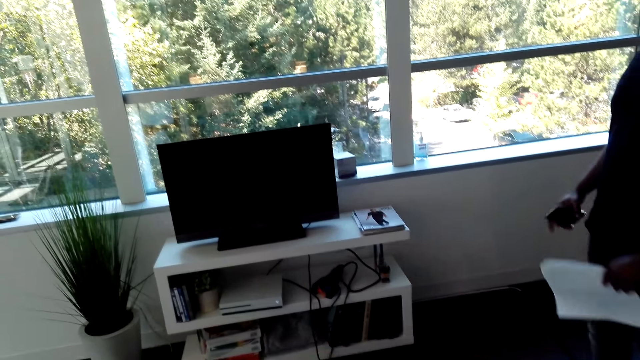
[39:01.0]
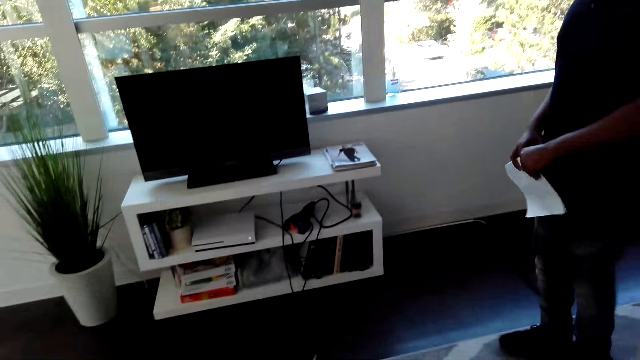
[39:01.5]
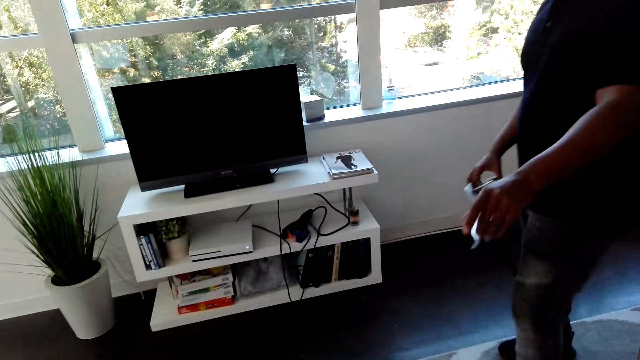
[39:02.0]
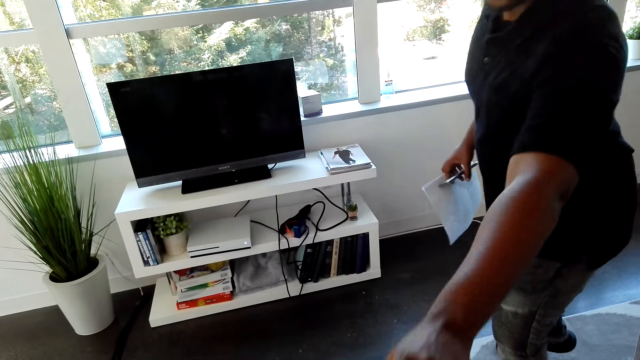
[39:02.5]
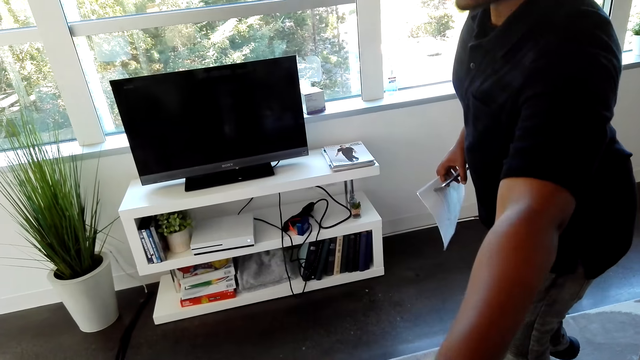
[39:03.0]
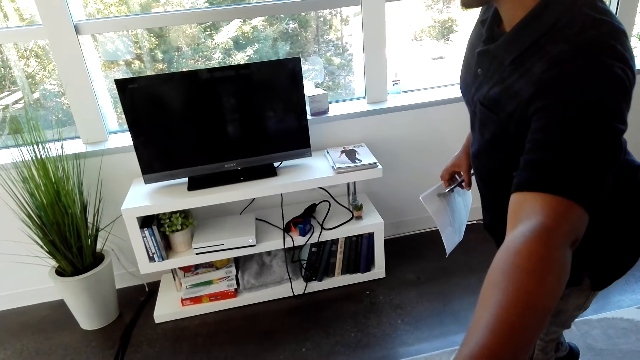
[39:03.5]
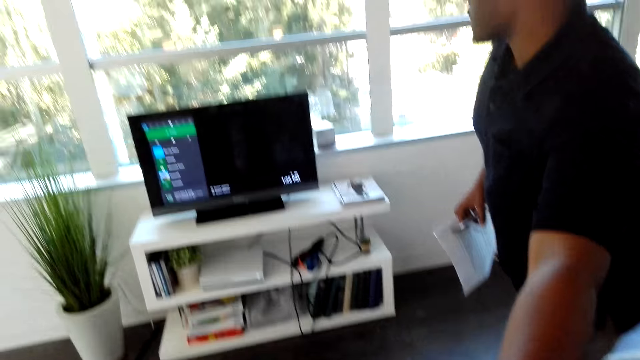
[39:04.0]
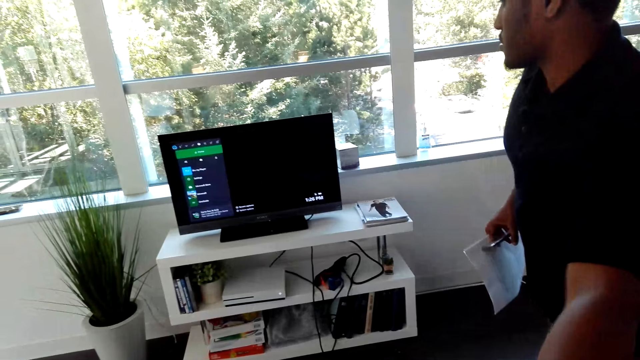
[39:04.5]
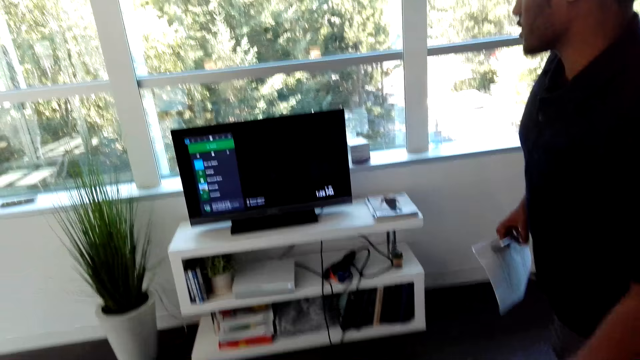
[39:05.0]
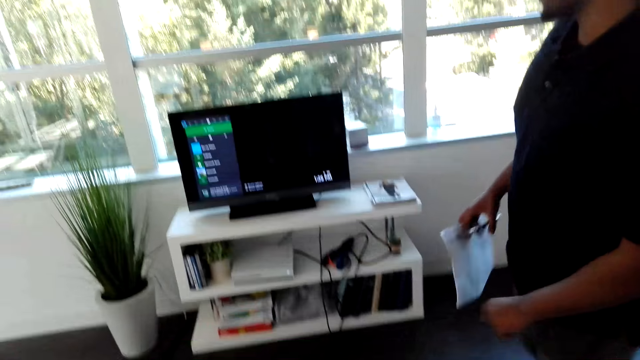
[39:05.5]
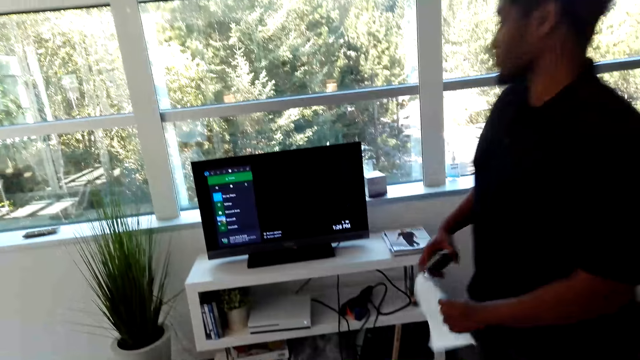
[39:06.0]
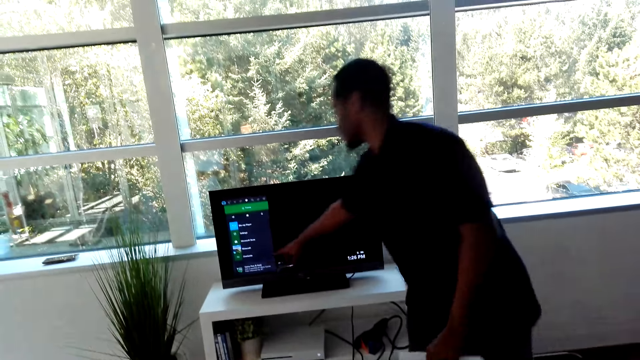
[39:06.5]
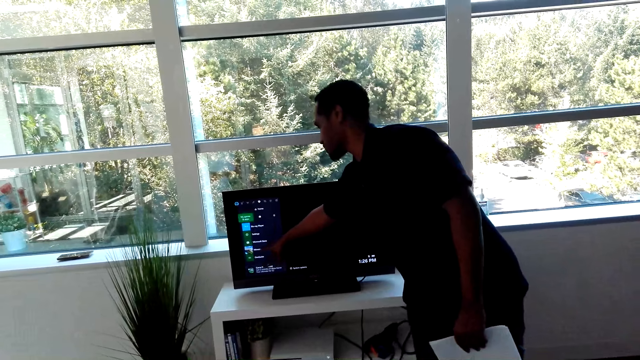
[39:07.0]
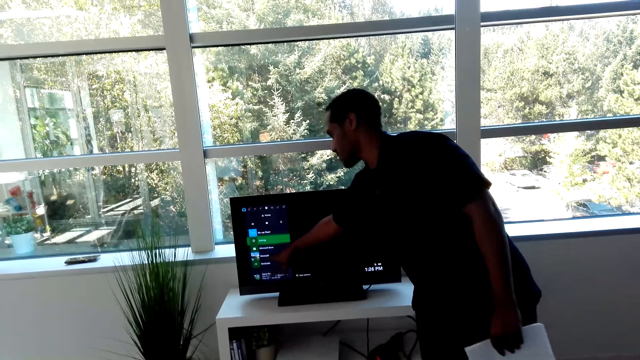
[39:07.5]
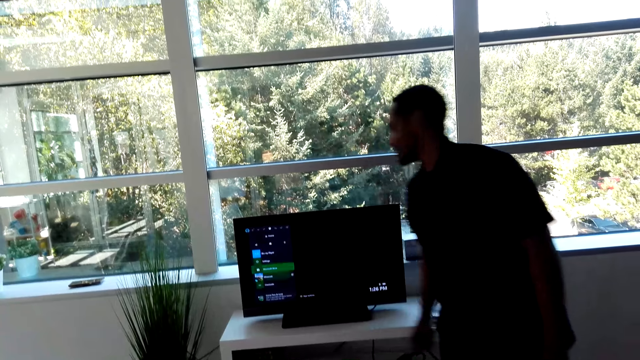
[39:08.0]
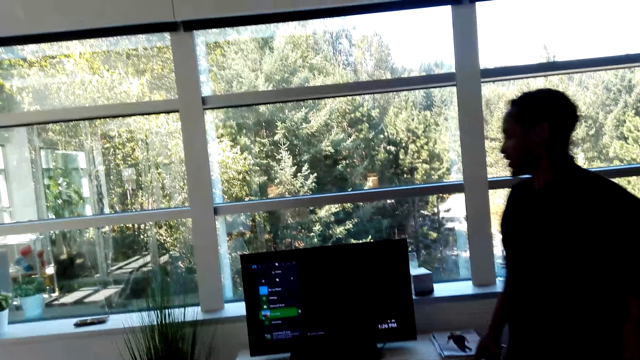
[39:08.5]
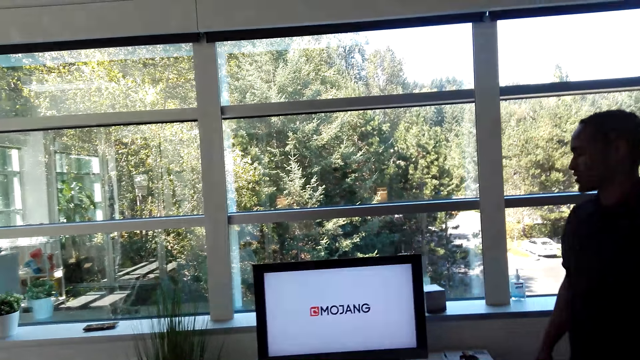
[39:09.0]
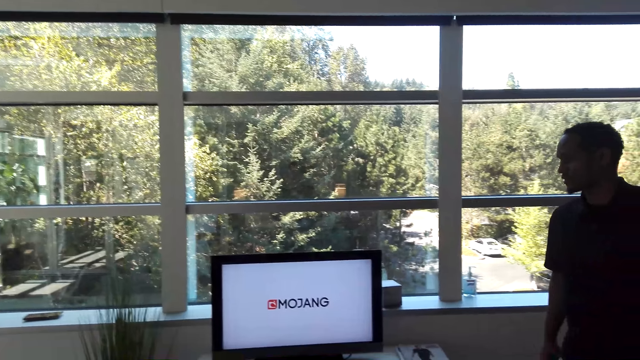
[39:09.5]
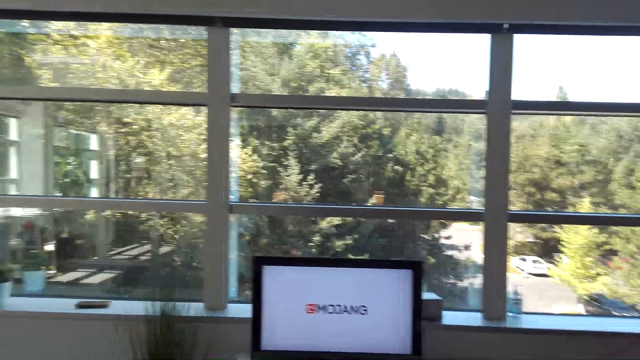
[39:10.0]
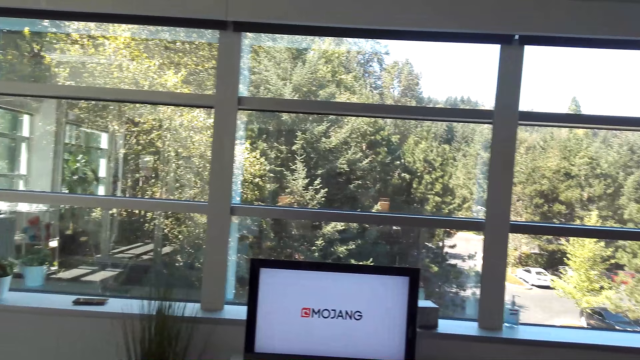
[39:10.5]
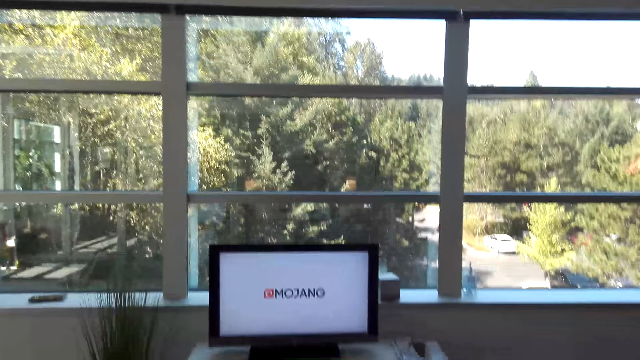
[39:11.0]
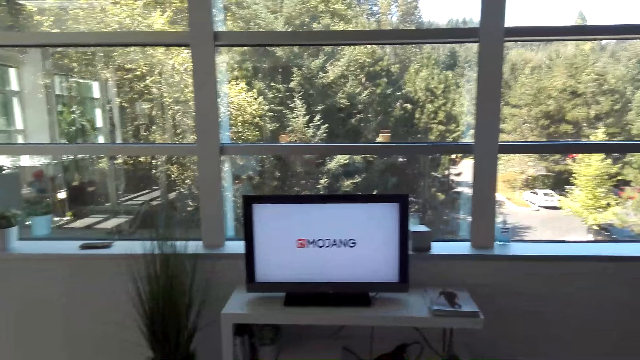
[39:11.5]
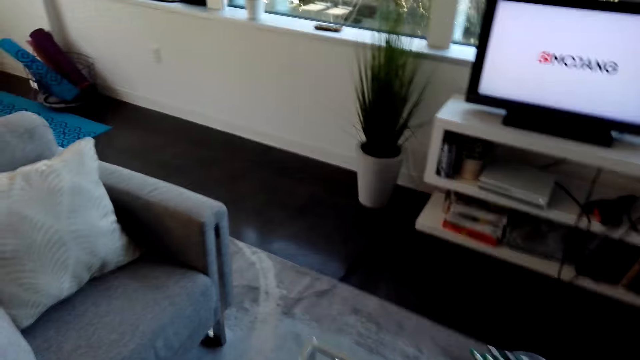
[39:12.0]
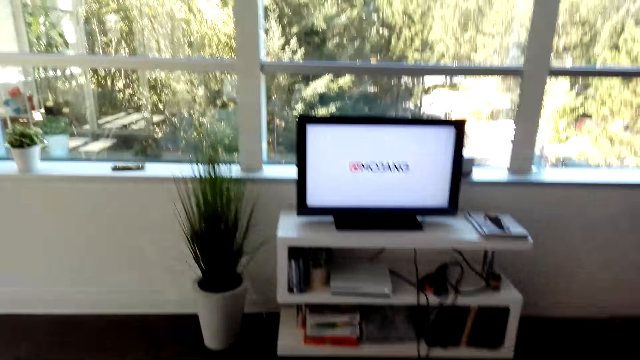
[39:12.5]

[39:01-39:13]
A man converses with the camera wearer. The man operates the phone and touches a television.

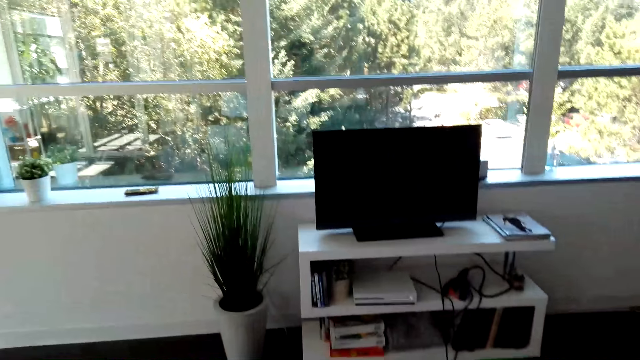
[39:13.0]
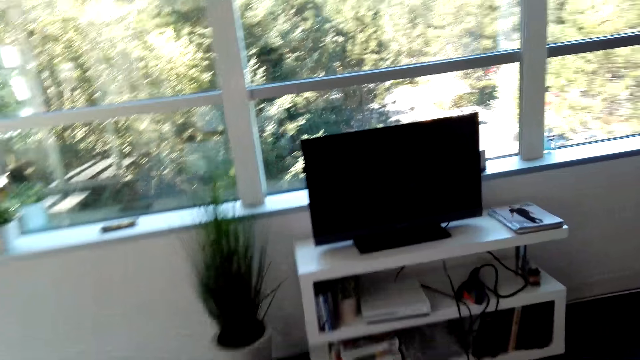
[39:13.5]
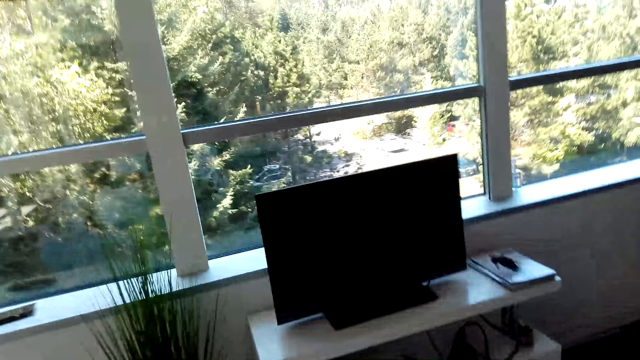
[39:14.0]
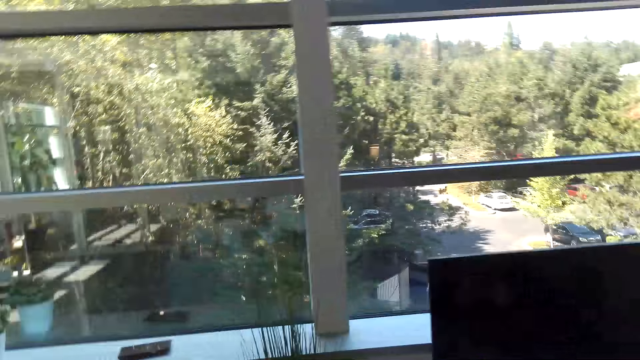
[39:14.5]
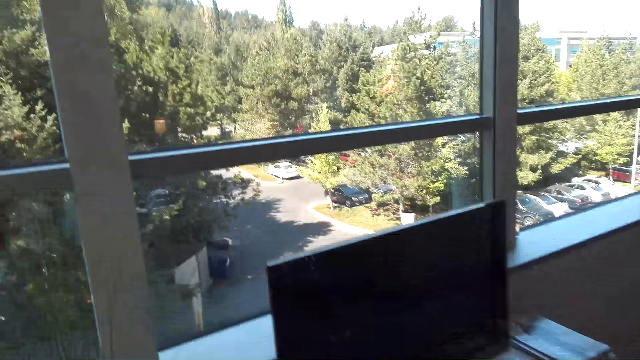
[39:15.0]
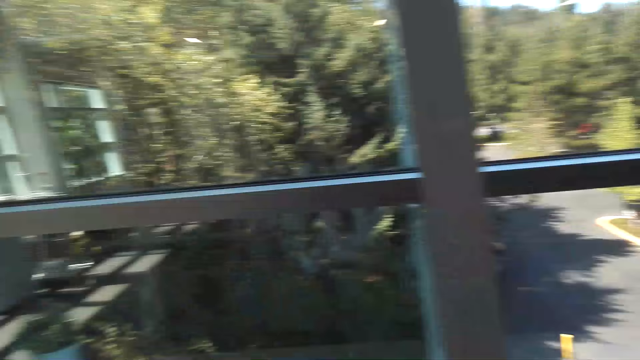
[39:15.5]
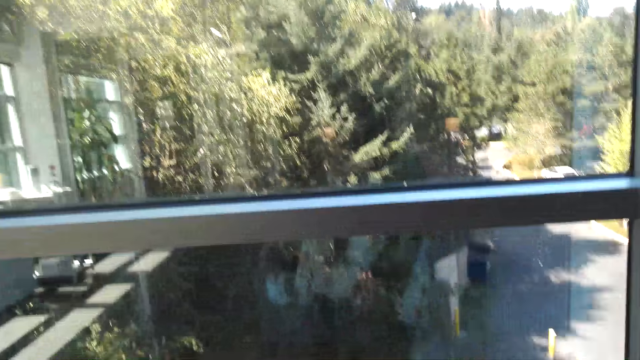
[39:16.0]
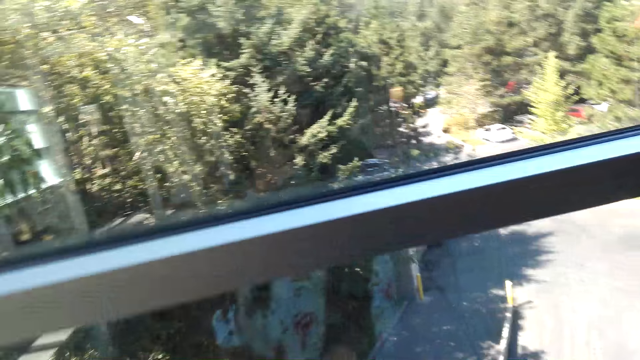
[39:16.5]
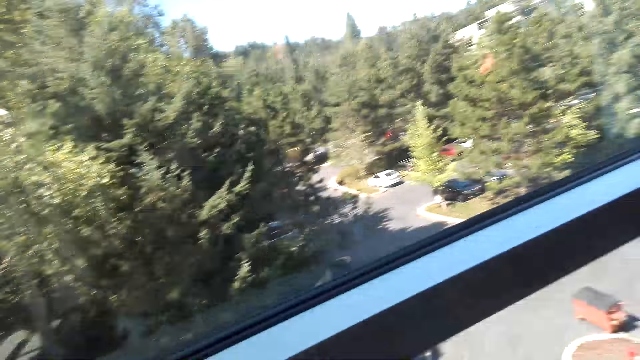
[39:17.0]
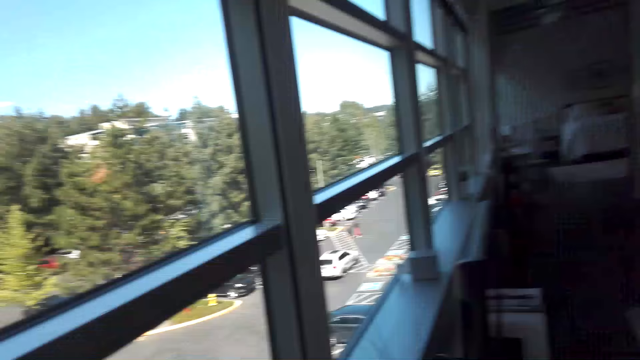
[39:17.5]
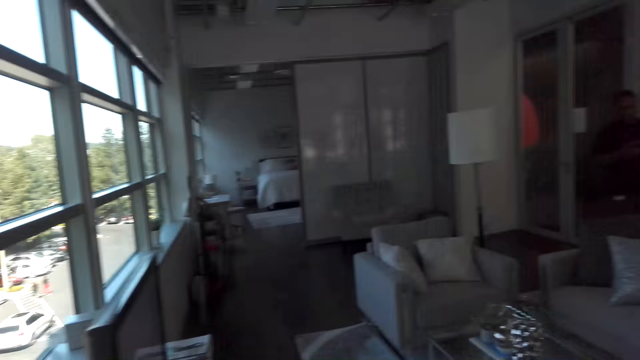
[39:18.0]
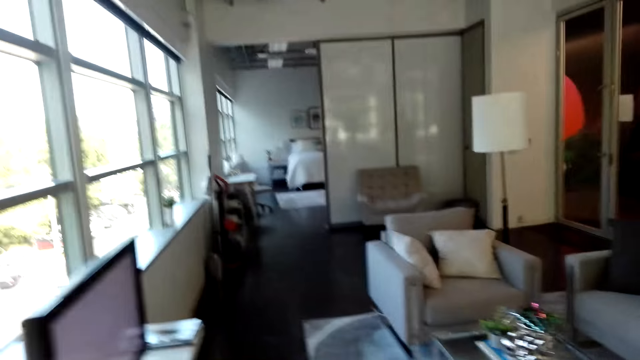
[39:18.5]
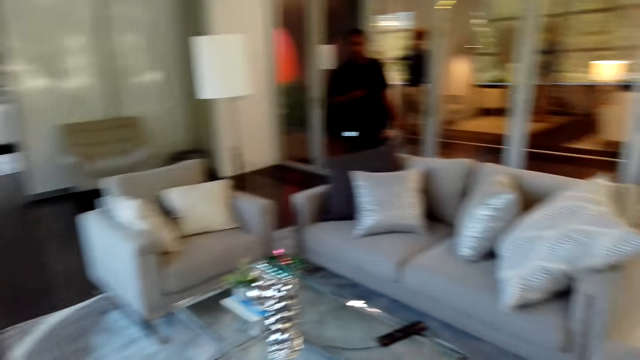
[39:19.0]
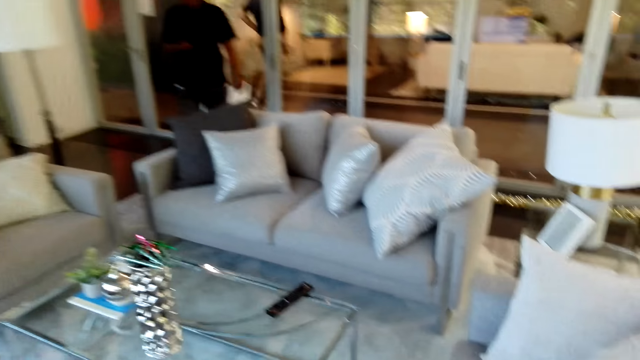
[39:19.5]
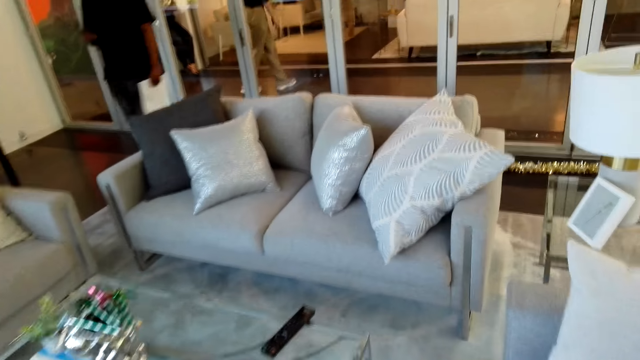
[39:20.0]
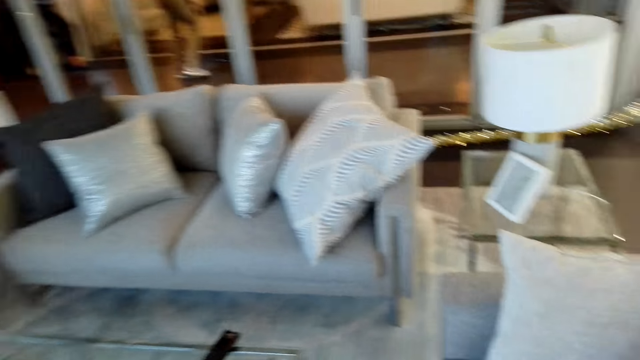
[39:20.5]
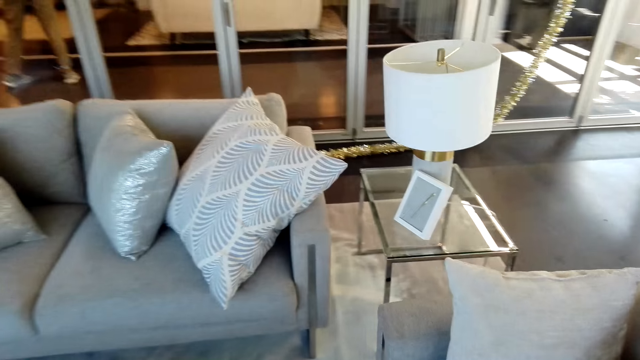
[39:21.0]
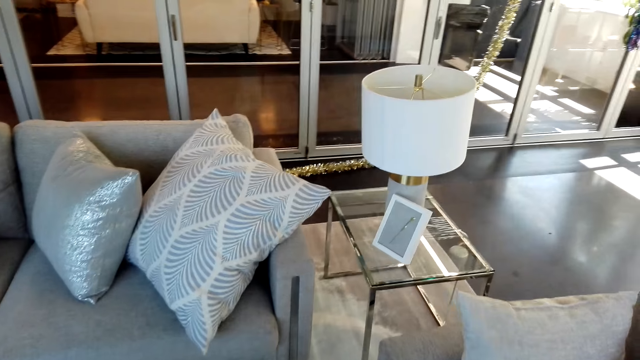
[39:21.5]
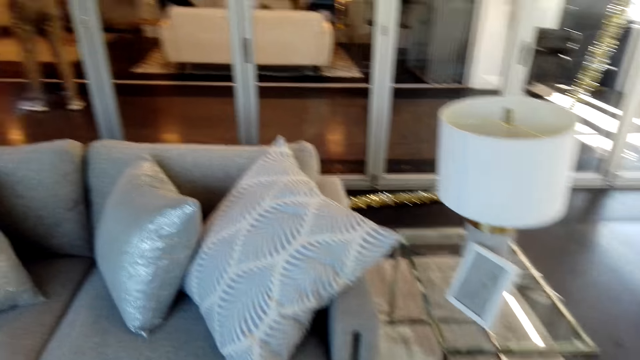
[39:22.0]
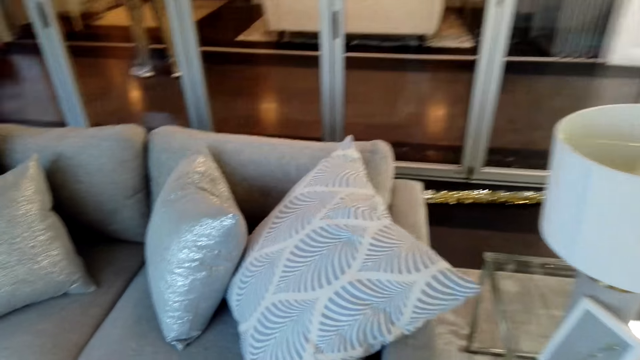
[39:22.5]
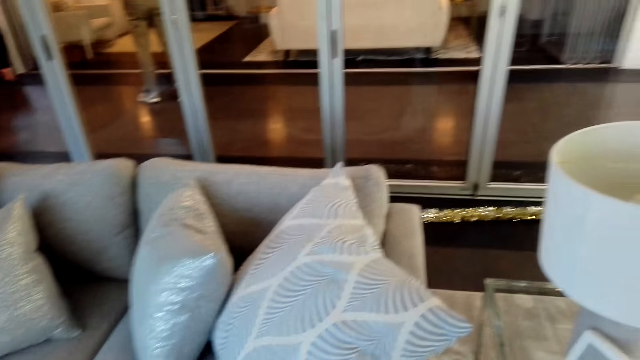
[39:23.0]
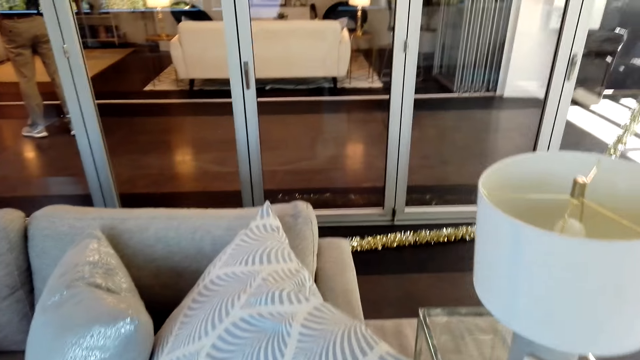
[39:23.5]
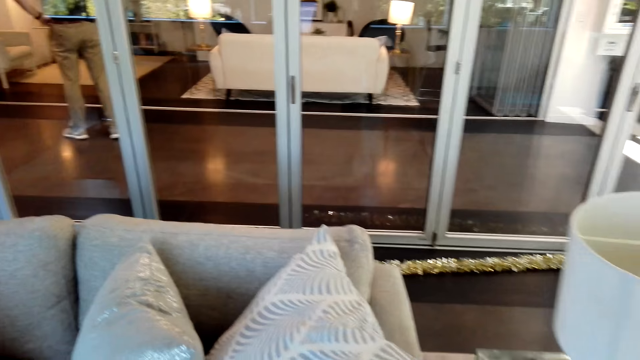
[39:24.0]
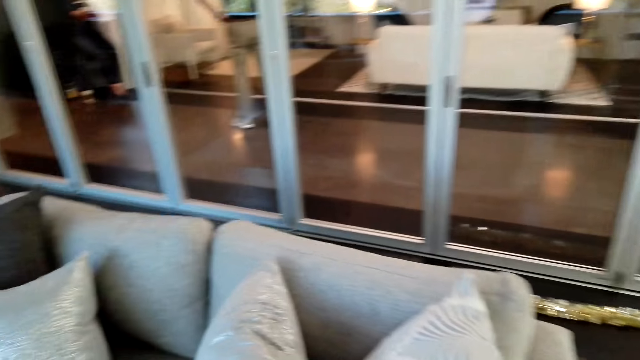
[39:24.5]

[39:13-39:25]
The camera wearer puts something on a window sill. They walk around the room.
